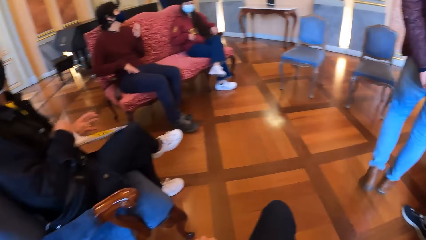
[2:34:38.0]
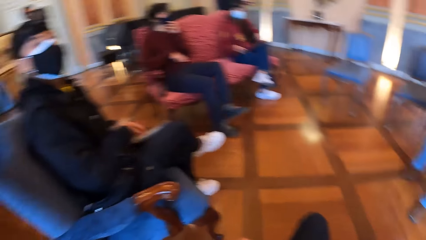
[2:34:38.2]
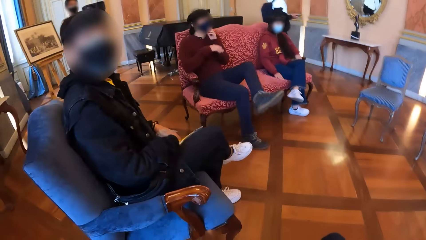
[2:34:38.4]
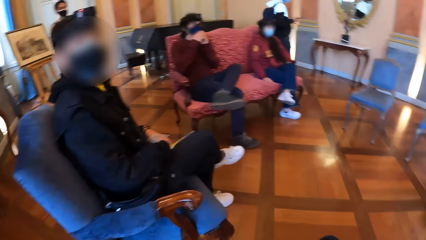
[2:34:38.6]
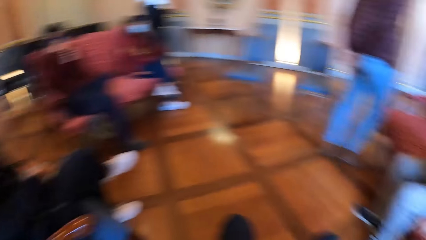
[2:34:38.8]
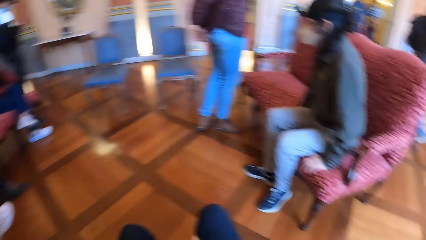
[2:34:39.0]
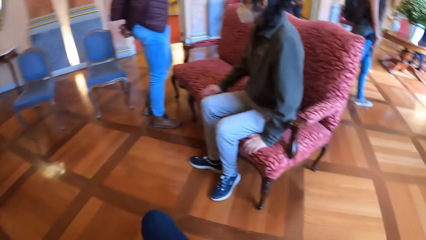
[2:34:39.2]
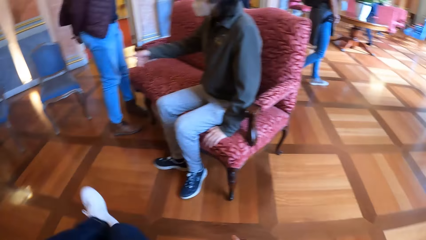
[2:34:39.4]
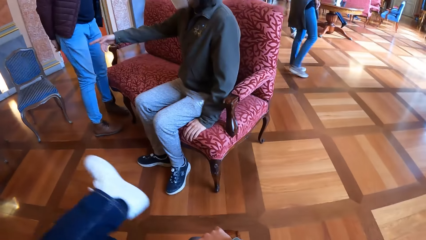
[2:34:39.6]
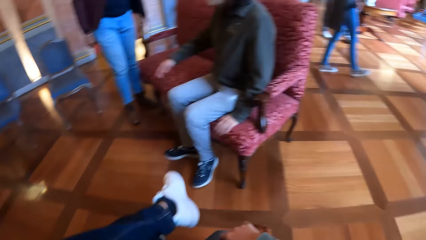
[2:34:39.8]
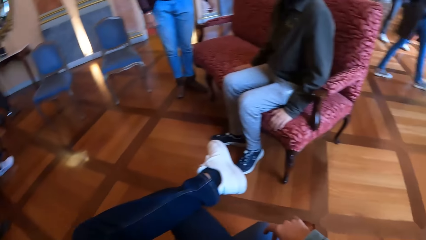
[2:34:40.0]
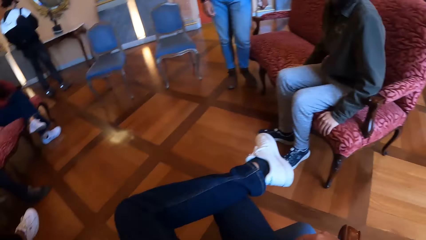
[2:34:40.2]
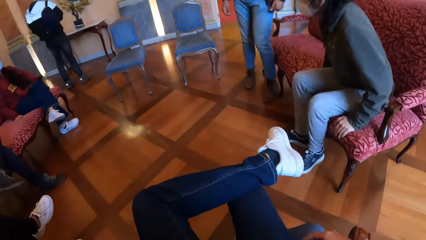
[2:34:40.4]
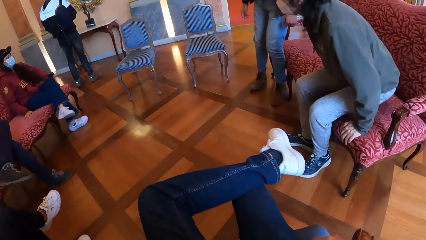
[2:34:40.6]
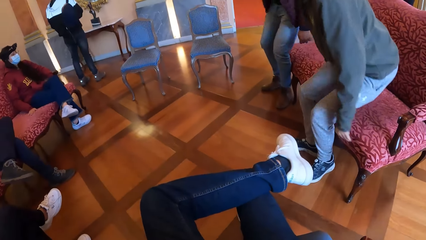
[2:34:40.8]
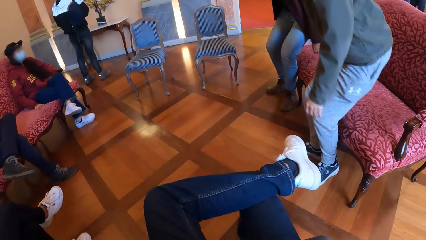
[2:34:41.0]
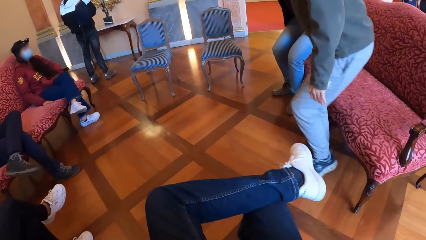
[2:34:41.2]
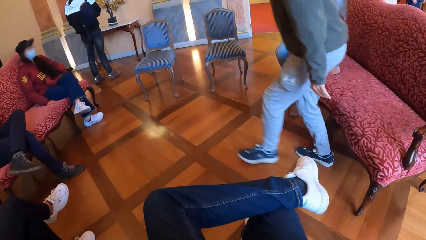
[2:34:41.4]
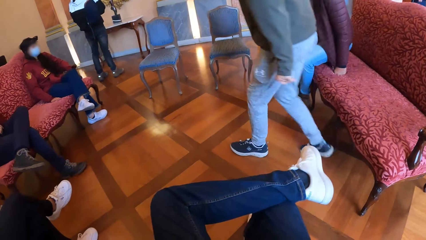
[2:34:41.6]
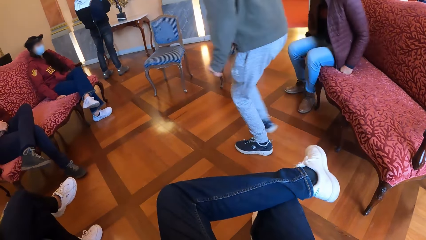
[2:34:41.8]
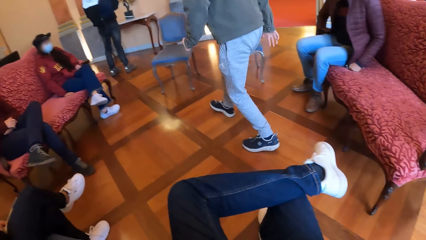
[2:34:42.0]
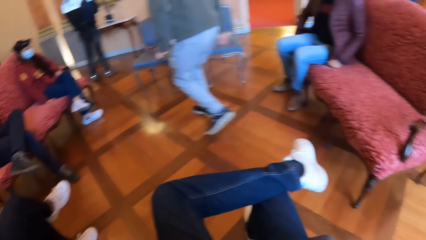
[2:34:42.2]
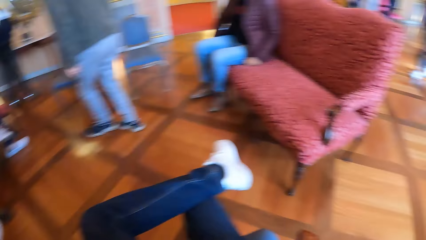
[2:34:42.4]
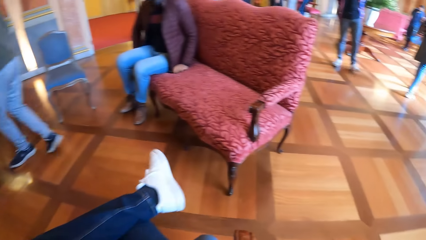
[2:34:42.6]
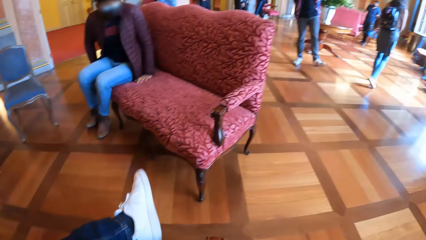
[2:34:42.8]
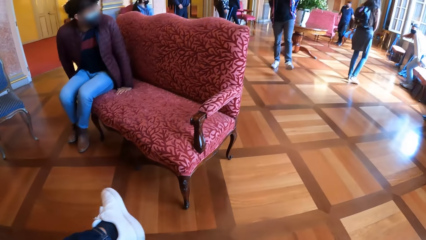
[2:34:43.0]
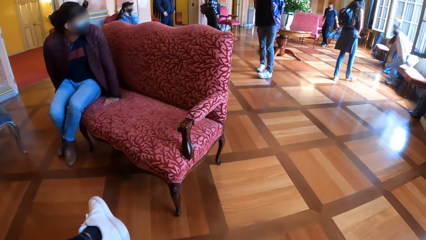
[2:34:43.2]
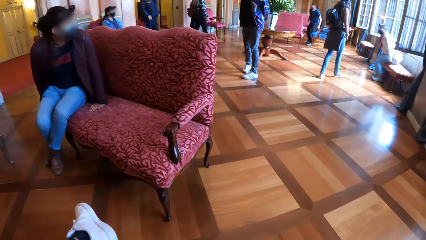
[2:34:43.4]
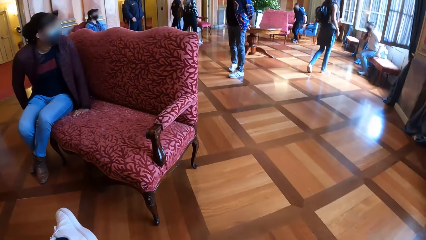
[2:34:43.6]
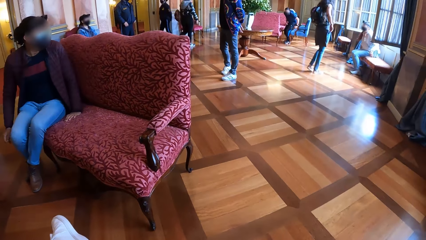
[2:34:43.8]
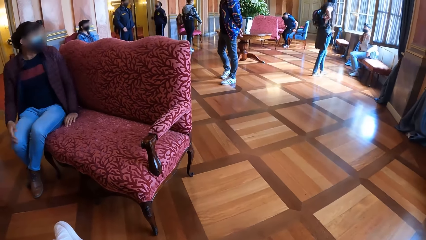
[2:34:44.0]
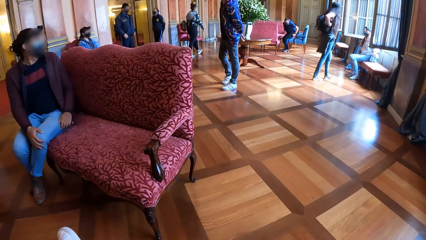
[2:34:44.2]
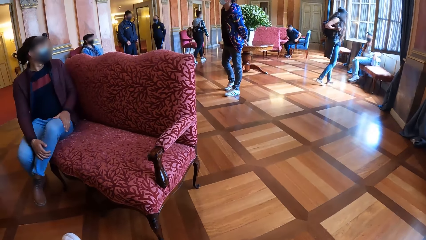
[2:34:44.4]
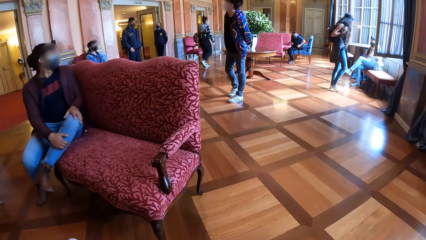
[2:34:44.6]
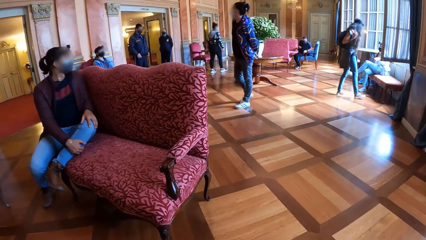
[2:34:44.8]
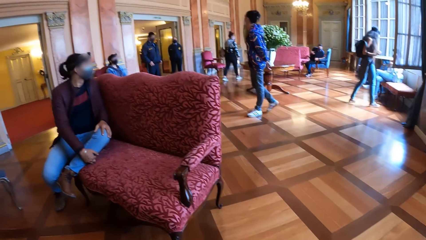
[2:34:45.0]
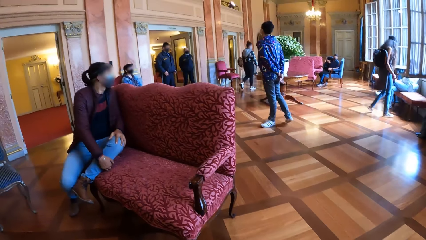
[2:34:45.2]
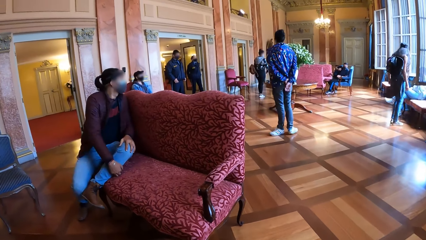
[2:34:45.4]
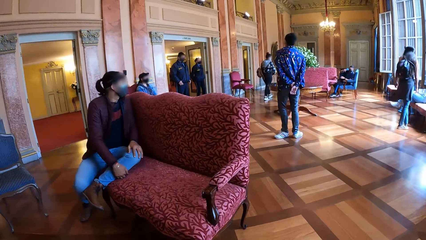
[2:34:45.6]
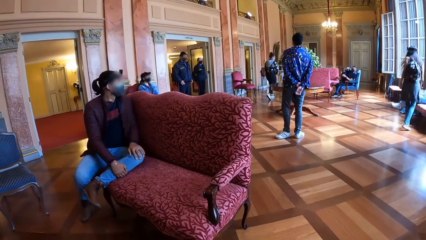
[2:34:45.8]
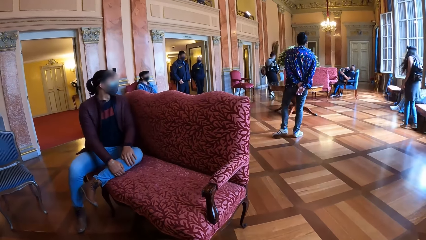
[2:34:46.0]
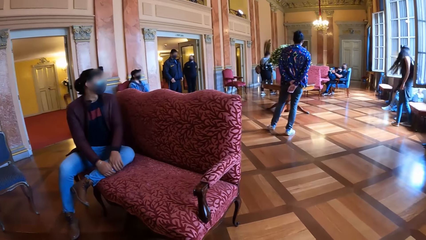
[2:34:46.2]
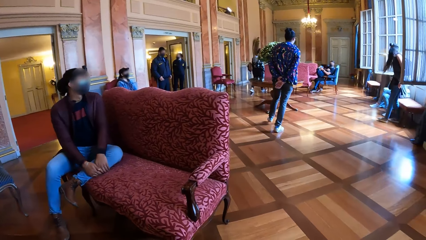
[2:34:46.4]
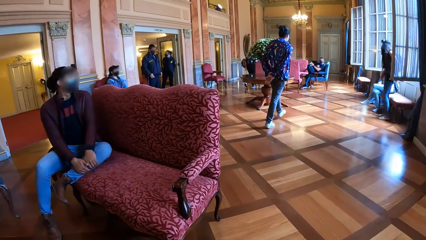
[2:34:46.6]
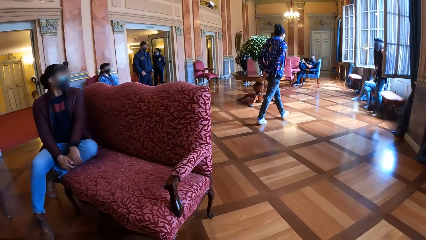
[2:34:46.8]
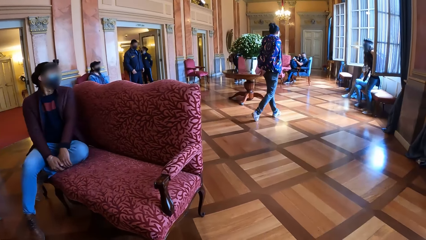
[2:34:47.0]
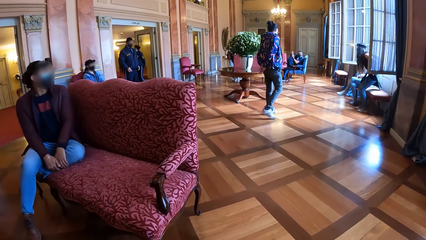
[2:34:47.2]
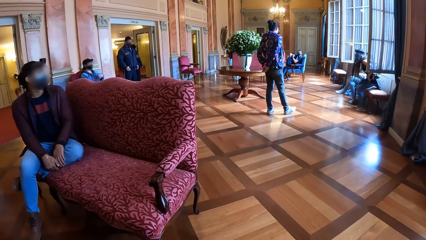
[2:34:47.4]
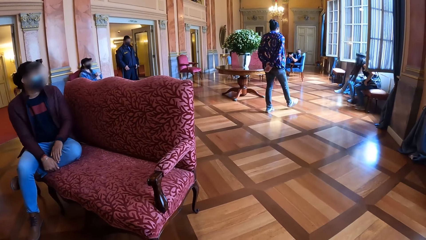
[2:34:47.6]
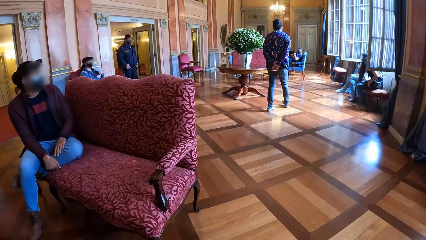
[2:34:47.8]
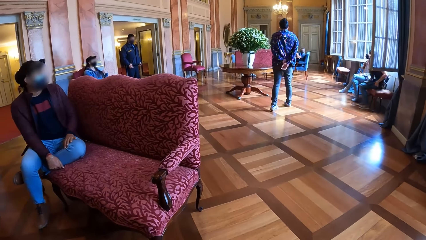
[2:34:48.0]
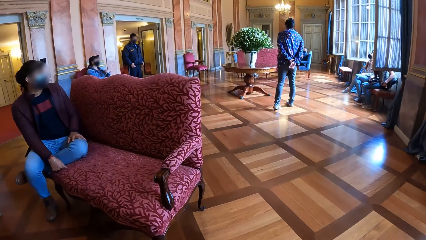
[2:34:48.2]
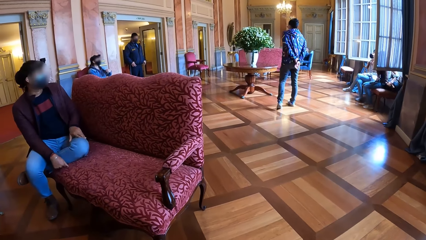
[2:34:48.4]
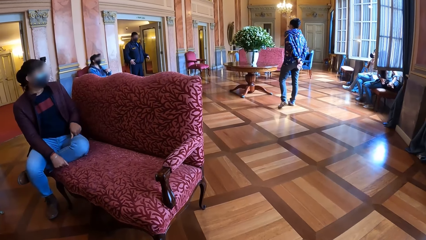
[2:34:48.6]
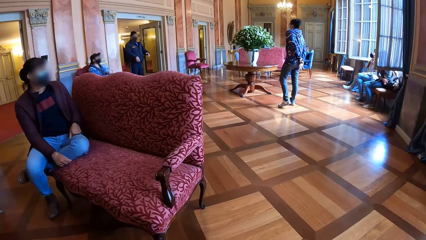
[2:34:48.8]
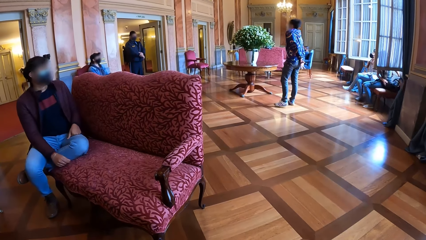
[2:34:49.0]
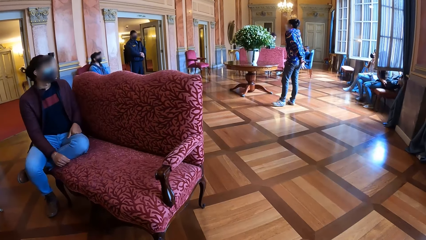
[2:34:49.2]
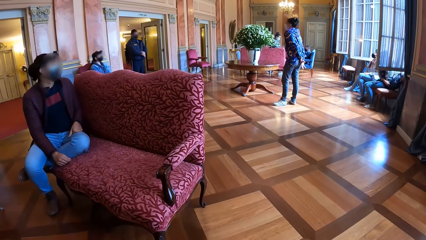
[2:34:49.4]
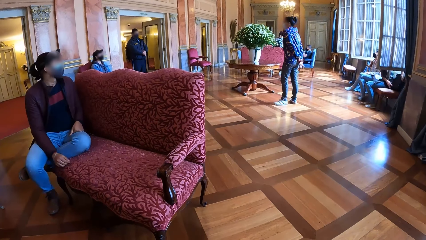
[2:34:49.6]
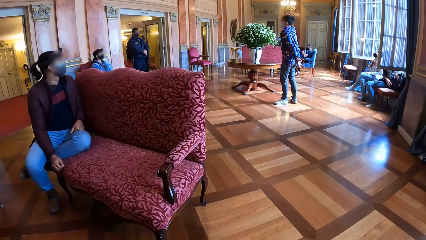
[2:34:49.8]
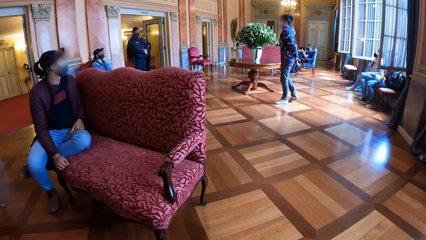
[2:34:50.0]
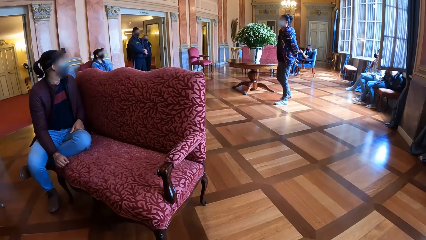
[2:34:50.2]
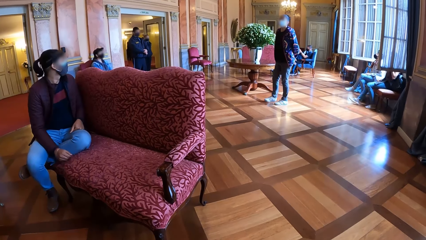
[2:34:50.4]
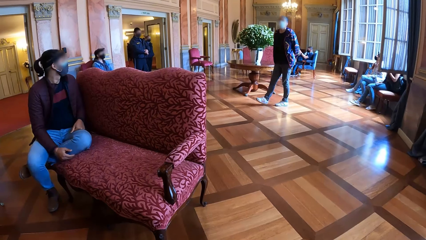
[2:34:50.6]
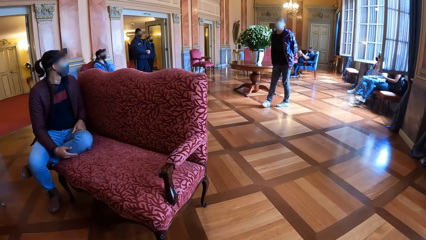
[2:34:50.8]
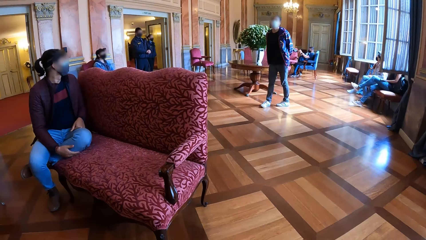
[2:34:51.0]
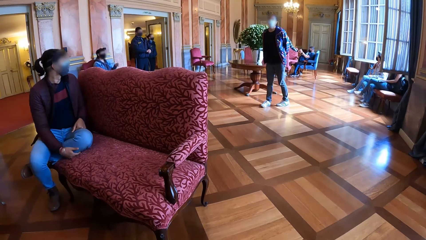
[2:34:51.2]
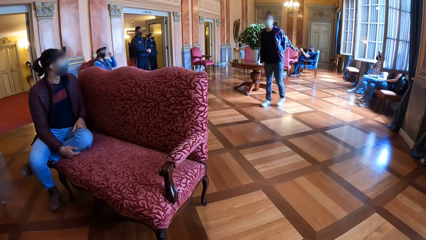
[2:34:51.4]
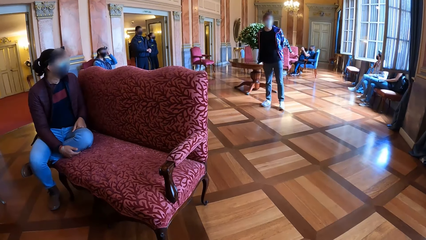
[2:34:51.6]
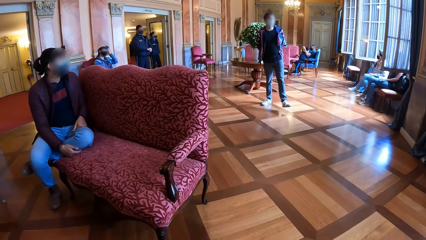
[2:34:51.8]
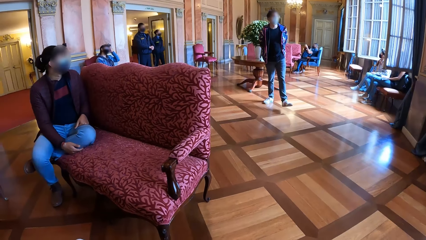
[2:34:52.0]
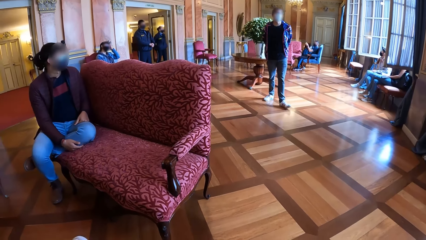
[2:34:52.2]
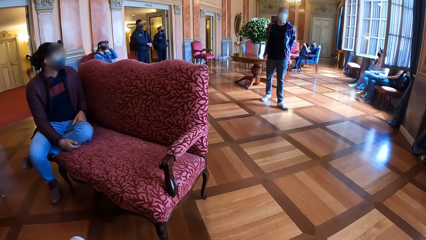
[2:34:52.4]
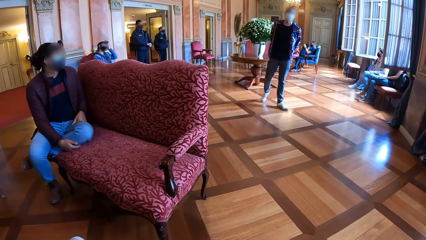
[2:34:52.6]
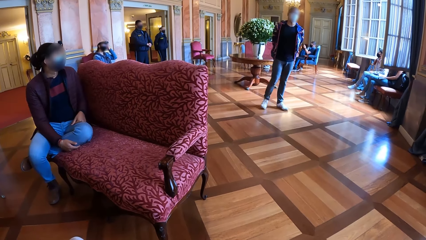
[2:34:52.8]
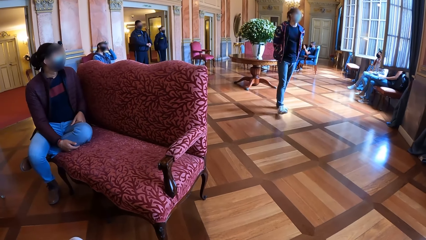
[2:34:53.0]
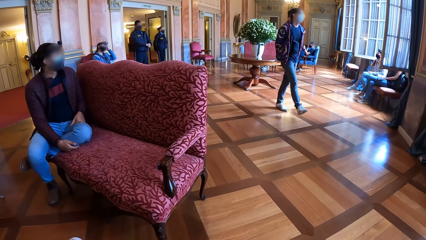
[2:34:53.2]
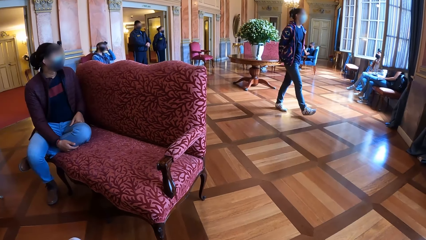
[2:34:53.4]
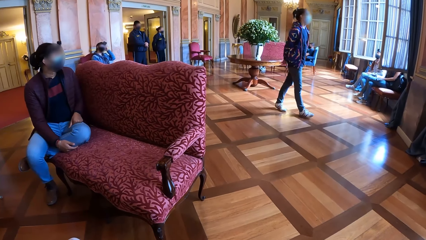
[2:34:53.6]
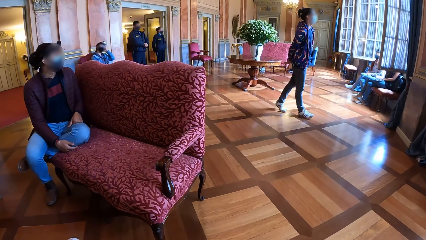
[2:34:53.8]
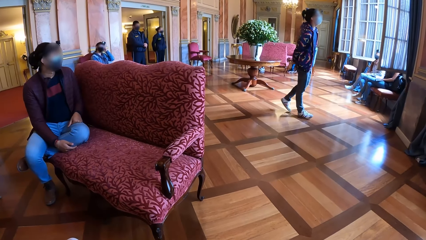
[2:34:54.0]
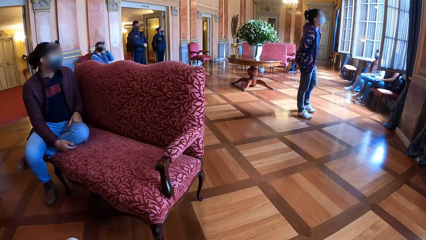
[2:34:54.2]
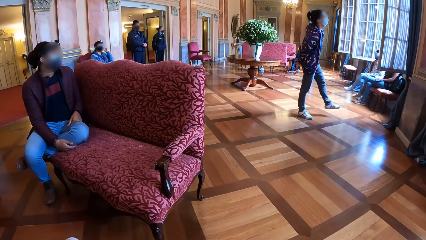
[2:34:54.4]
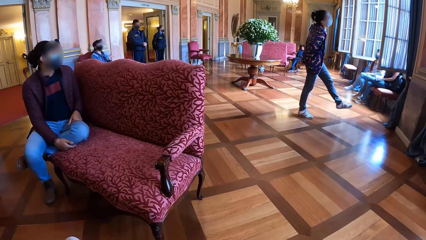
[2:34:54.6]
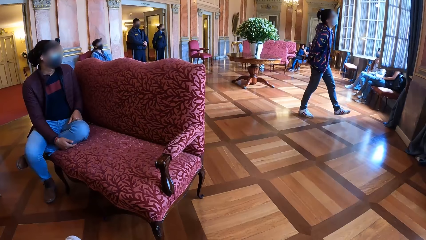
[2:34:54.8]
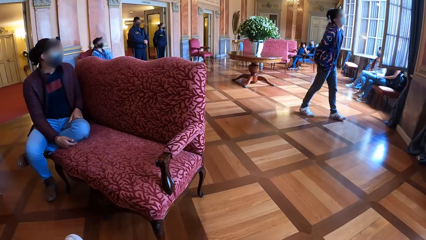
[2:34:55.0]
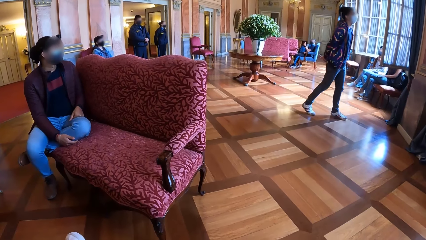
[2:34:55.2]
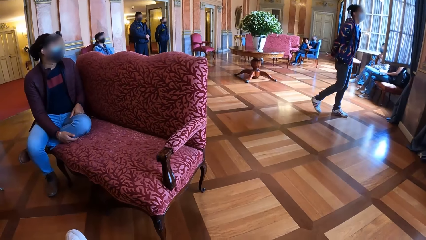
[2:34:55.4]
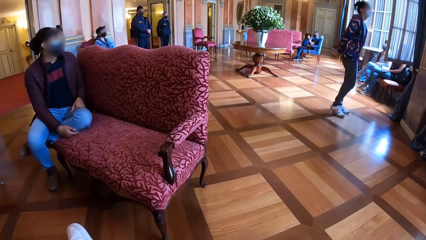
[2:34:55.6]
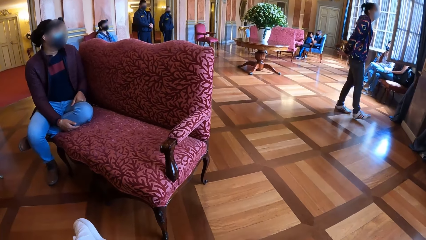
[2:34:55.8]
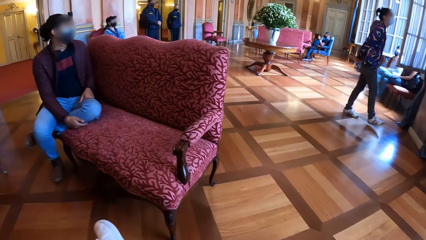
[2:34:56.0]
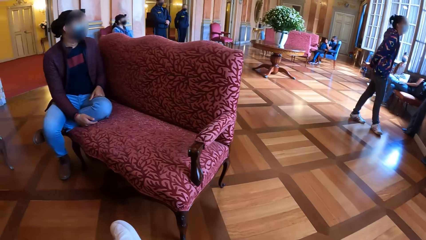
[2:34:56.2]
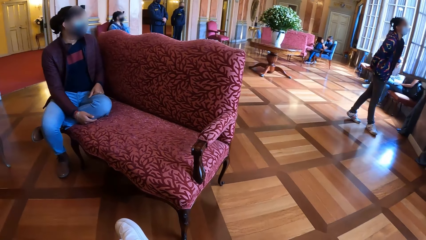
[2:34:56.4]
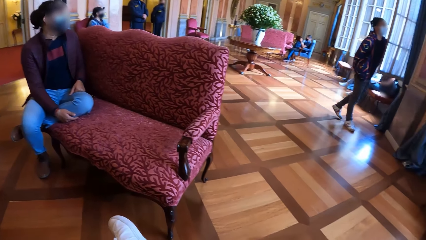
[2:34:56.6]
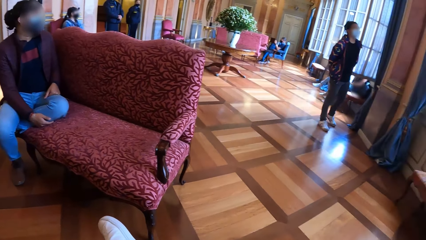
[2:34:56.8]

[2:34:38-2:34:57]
The man gesticulates with his right hand. The camera wearer places his left leg on his right leg. The man stands from the chair and walks away from the chair. A woman walks around the room. The camera wearer looks around. The trainer speaks with the group of people in the room. The woman walks towards a curtain.
